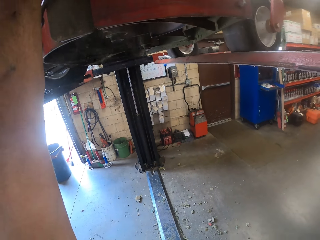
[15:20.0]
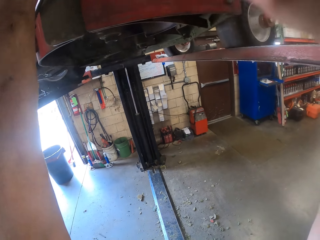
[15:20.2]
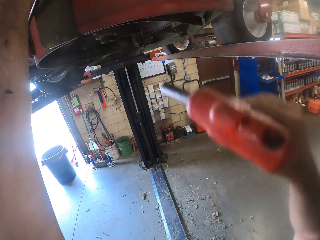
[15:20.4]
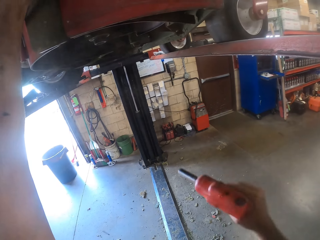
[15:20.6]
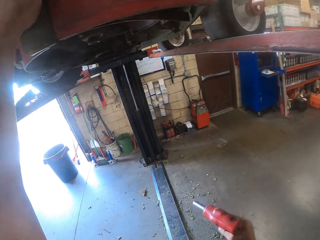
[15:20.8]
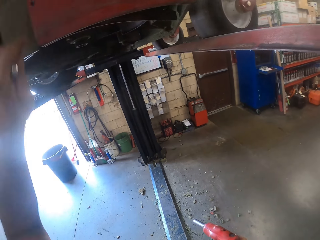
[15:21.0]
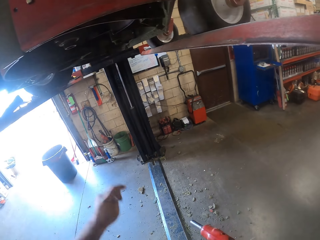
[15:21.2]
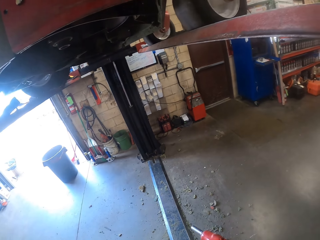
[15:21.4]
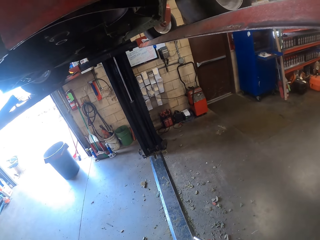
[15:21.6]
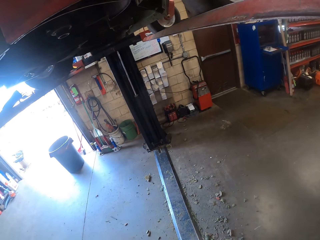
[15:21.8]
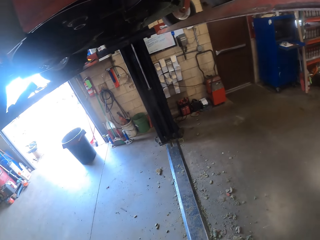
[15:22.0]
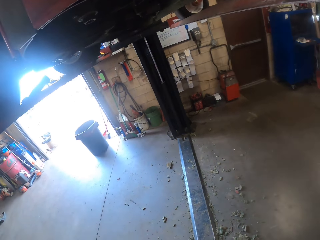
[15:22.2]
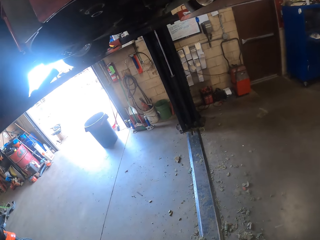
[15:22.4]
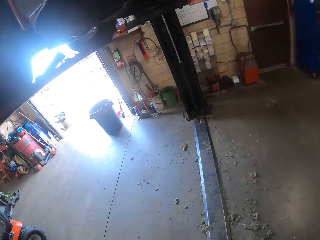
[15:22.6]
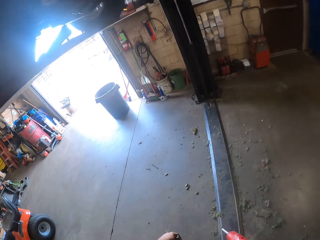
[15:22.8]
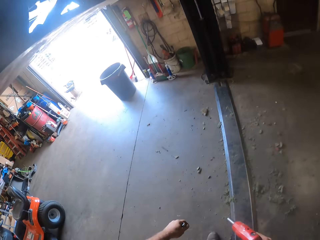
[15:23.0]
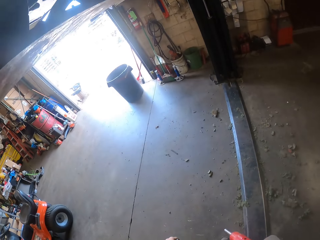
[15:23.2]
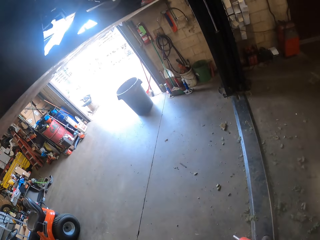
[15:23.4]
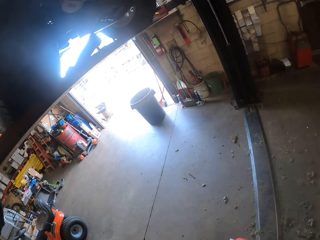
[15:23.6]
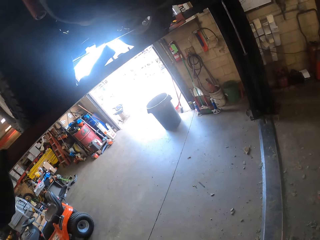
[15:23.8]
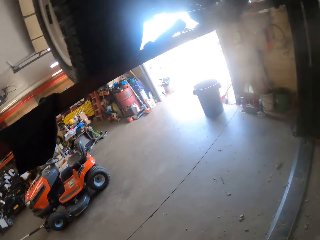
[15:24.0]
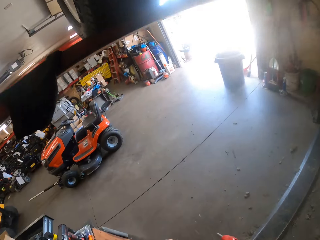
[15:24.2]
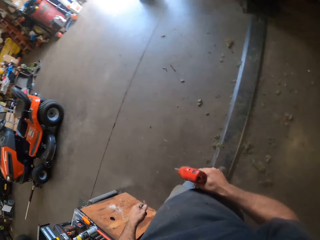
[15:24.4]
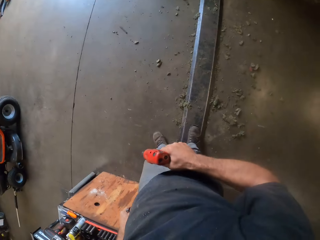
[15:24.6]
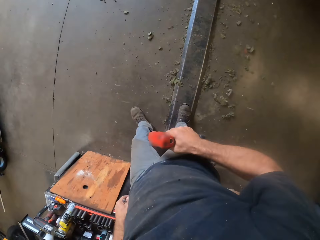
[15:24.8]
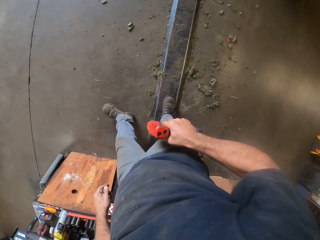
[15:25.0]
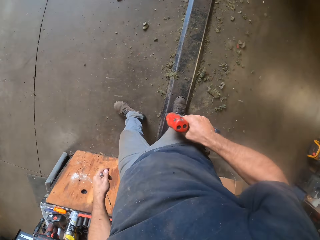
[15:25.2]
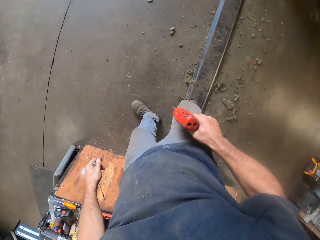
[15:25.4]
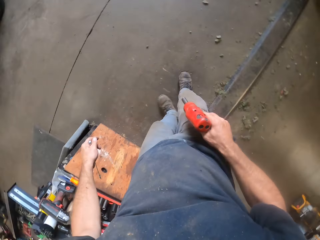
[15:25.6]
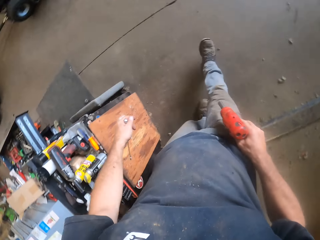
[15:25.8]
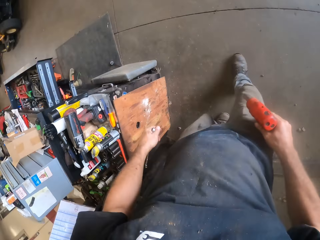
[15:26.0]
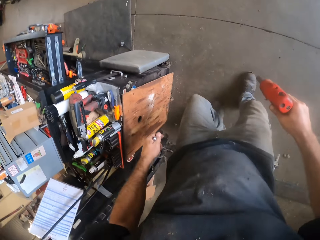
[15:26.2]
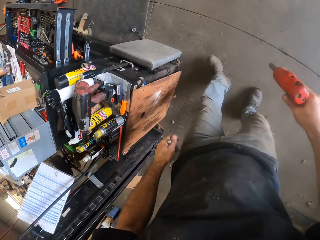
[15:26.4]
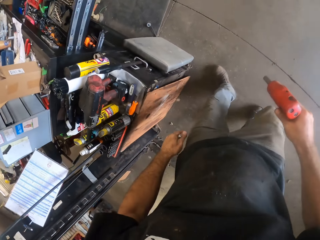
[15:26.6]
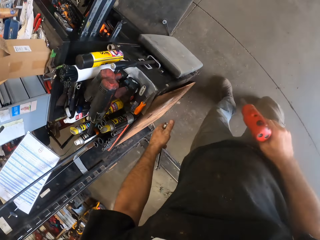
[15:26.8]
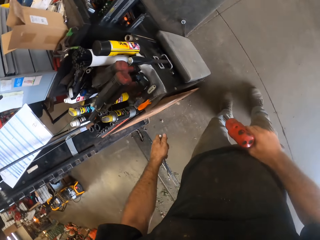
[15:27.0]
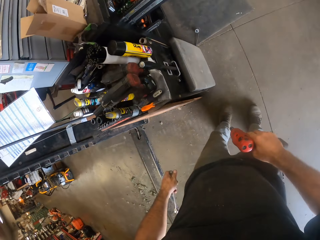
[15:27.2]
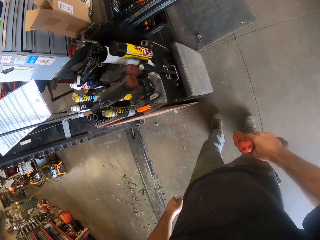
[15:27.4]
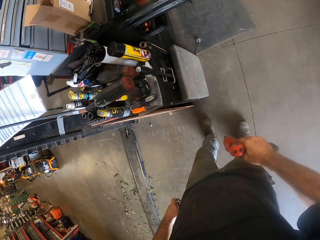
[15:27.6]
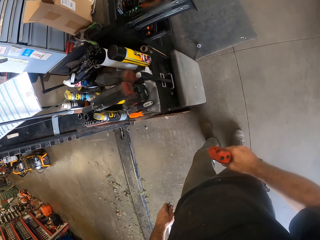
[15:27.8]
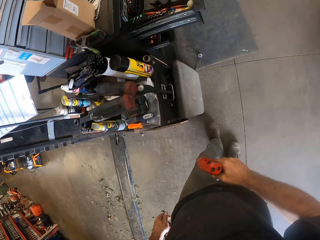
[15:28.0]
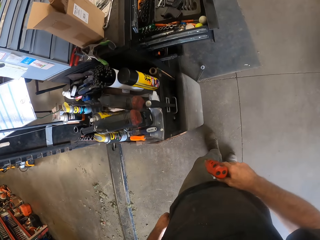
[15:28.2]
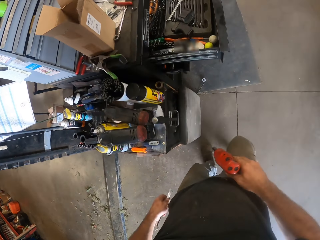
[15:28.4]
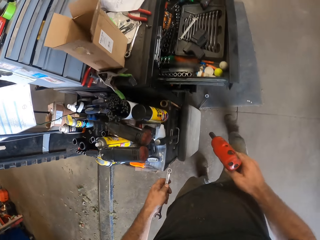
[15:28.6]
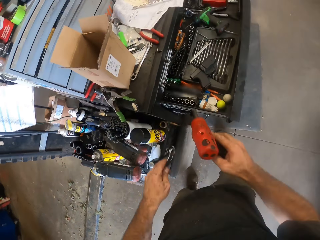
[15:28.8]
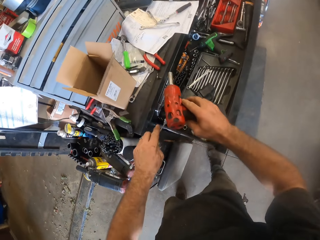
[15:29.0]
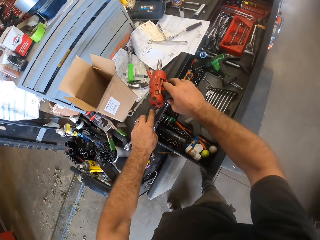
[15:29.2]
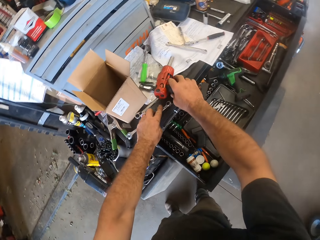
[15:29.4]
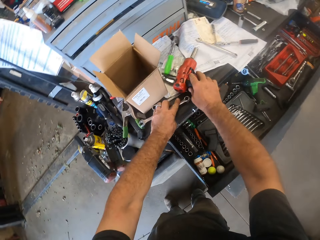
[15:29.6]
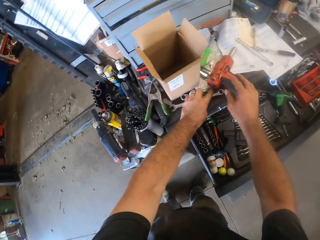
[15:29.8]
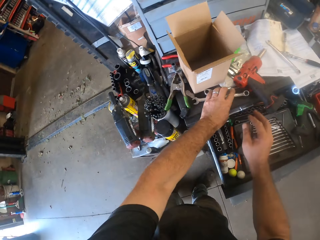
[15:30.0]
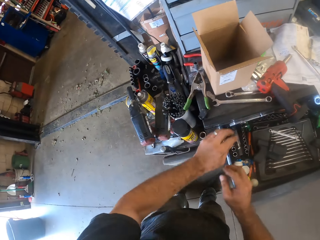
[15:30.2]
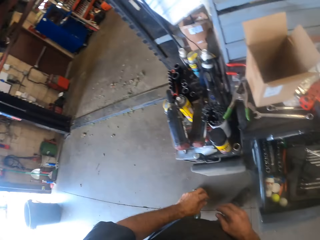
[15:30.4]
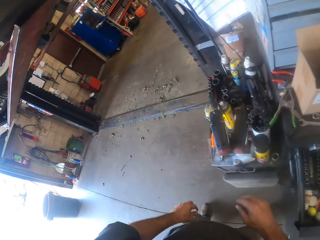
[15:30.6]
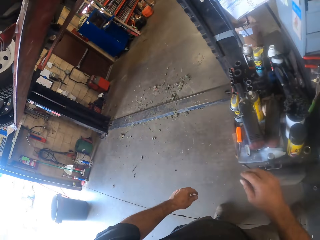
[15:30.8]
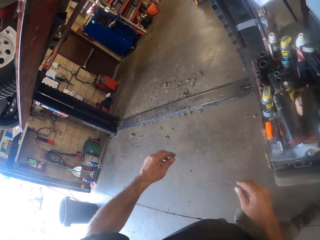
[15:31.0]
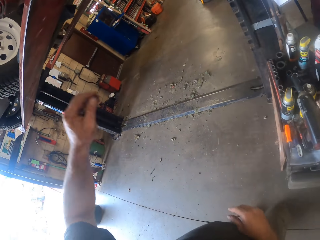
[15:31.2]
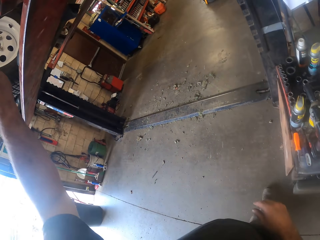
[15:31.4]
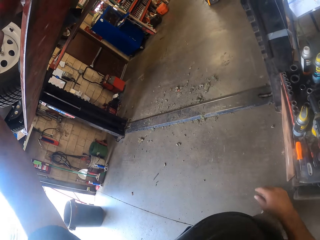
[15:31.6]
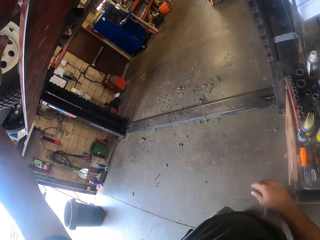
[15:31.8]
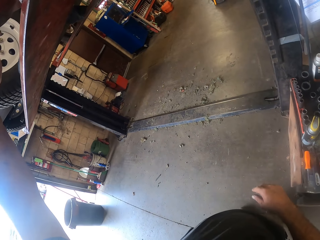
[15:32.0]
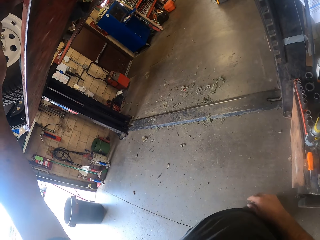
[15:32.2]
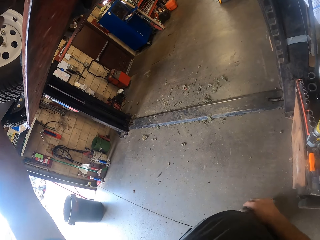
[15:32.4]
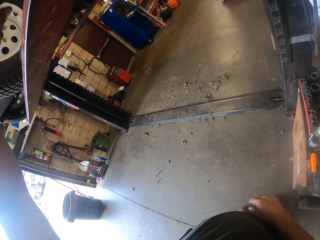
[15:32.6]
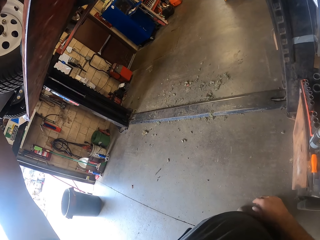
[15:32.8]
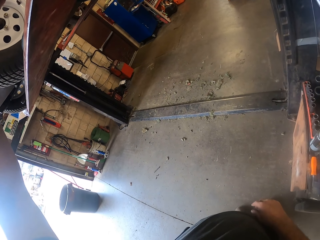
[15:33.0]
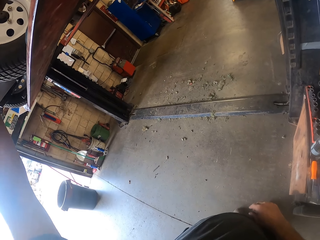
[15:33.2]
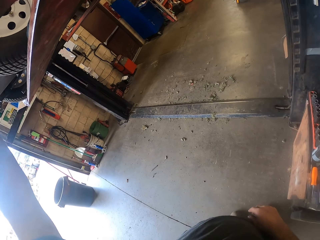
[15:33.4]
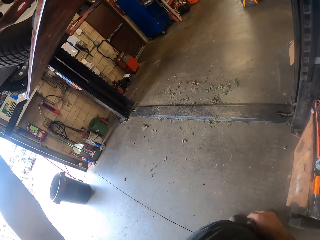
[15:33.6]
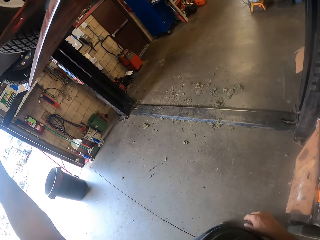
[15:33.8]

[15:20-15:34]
The camera wearer lowers his hands. He looks around the workshop. He walks around the workshop. He turns around. He walks towards the tool box. He drops the spanner and combi drill in his hands on the table. He walks around the workshop. He raises his left hand.

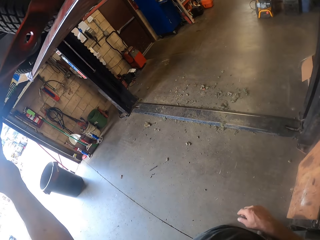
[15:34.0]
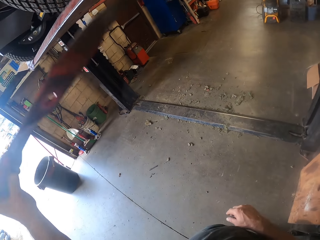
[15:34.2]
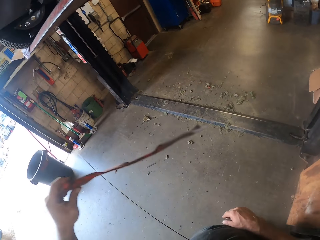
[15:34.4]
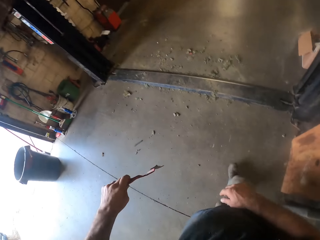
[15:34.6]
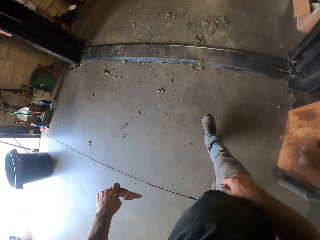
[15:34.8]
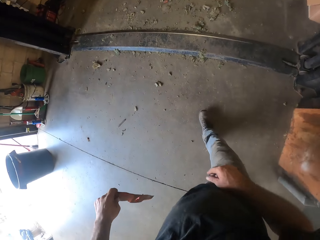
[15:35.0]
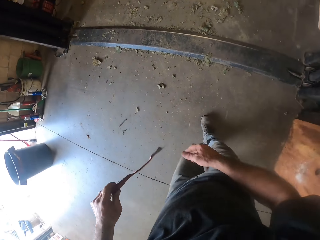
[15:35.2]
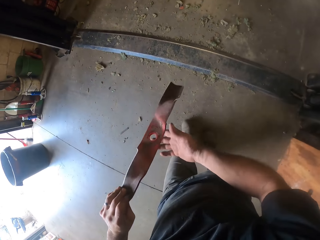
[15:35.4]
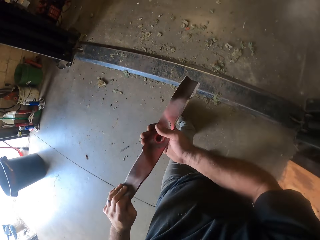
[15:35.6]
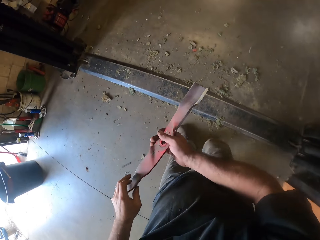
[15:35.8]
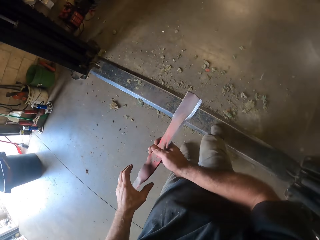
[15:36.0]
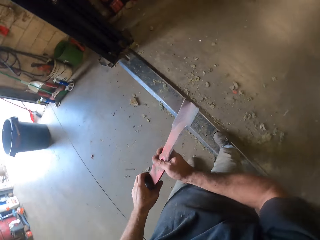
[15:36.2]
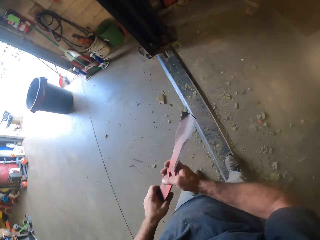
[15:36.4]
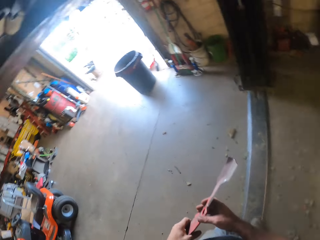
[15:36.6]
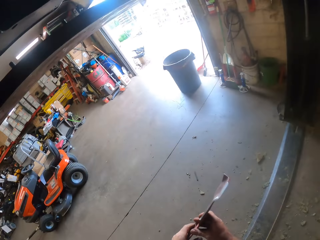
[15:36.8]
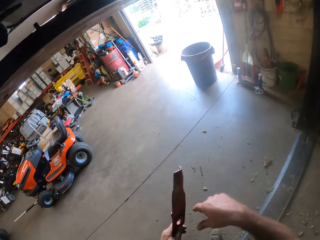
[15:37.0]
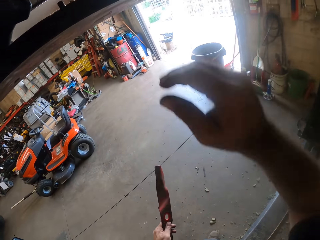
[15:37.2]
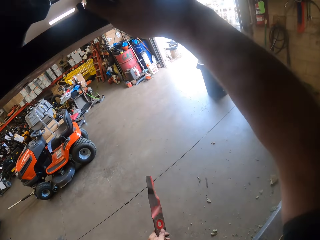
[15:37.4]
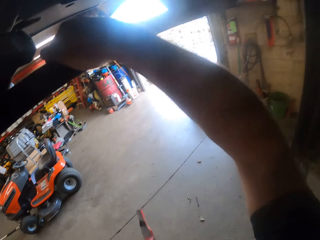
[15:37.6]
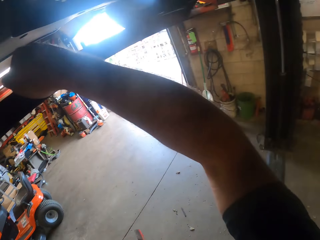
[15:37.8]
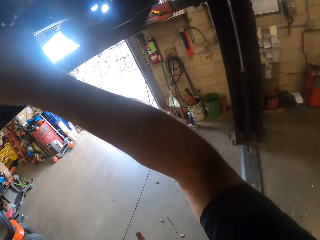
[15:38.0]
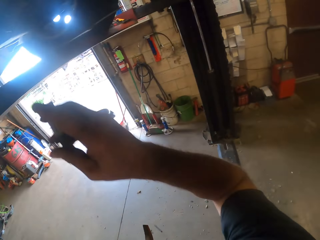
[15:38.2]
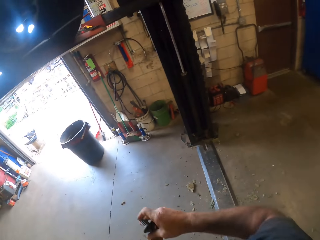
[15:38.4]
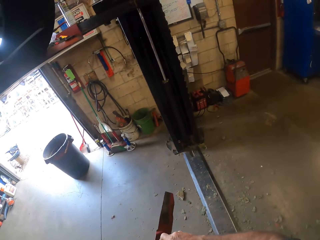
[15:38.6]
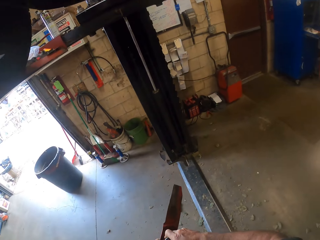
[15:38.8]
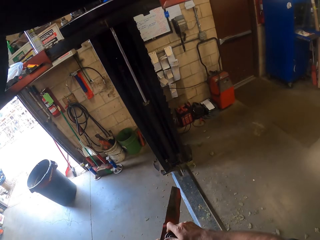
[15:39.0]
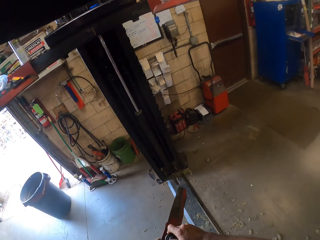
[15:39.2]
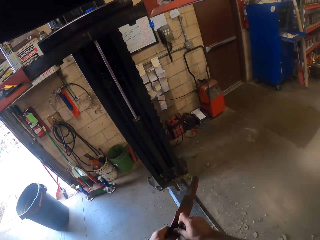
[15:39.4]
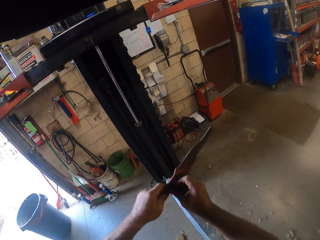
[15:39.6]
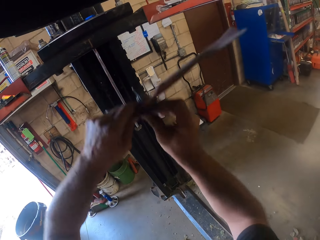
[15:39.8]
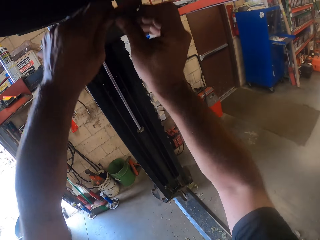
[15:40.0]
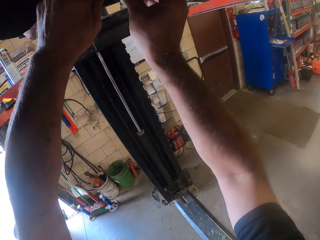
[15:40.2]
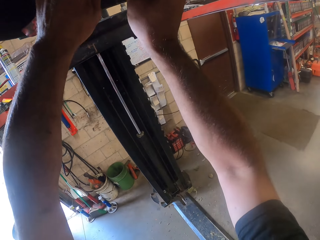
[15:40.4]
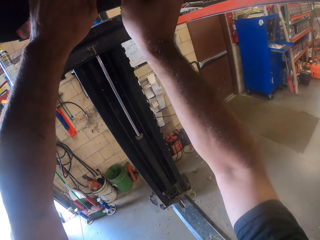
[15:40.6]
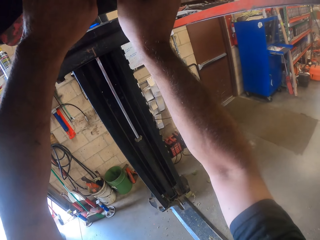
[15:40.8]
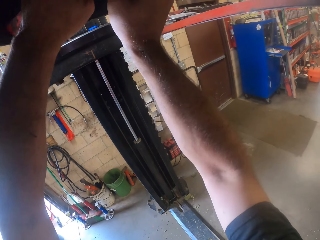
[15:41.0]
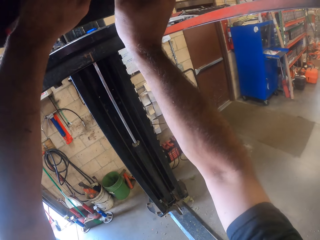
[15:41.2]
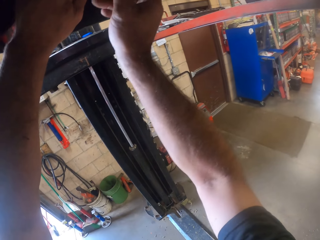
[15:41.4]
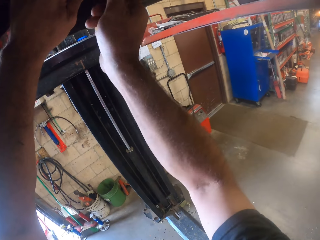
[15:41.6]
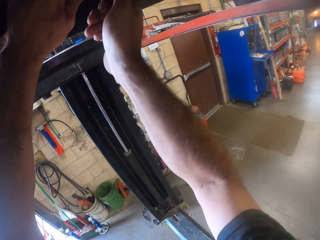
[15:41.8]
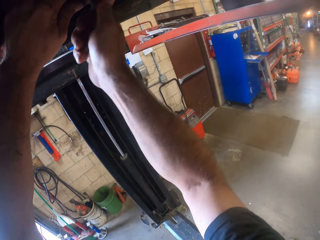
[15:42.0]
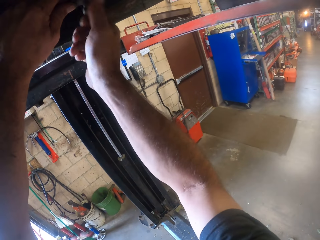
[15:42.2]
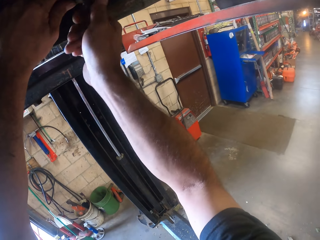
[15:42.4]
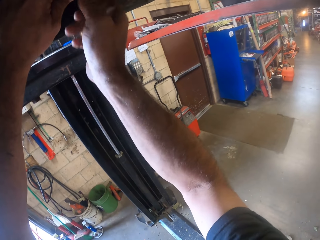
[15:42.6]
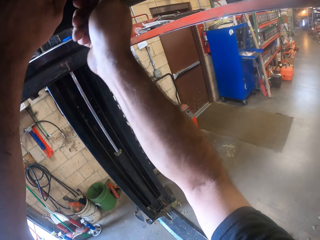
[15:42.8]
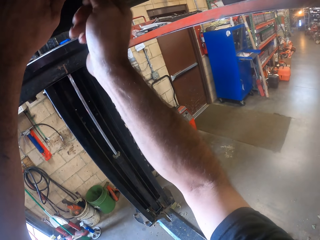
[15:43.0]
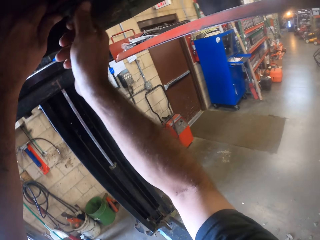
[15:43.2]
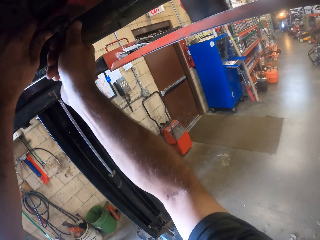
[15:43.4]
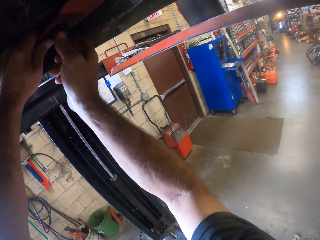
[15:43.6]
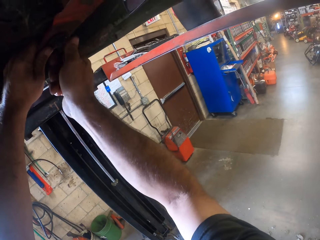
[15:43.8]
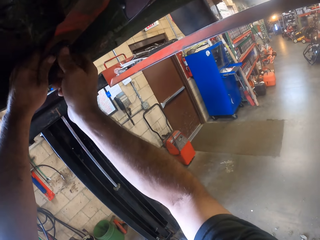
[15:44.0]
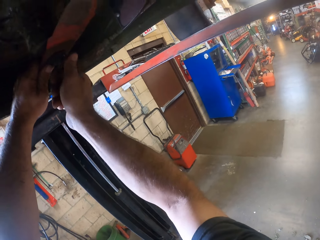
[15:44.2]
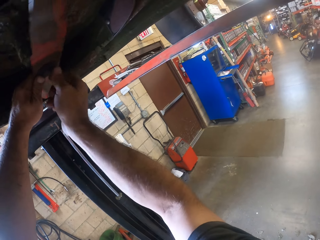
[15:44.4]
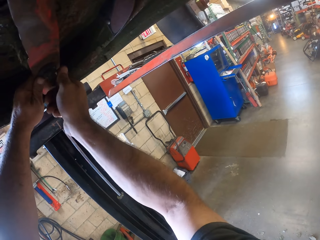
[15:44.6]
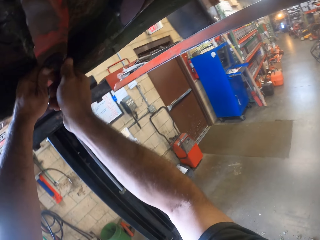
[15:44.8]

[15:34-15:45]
The camera wearer picks a fan blade with his left hand from inside the lawn mower. He walks around the workshop. He holds the fan blade with both hands. He picks a bolt from the rail with his right hand. He walks around the workshop. He fixes the fan blade to the part underneath the lawn mower with both hands.
